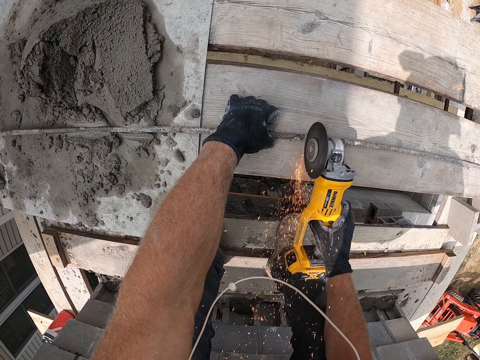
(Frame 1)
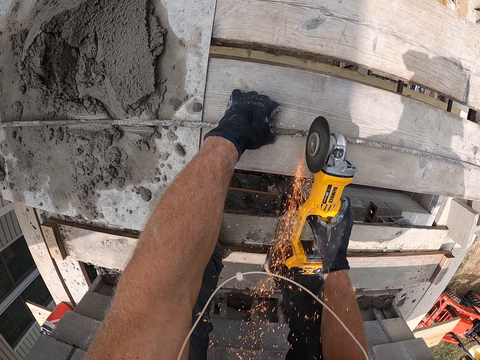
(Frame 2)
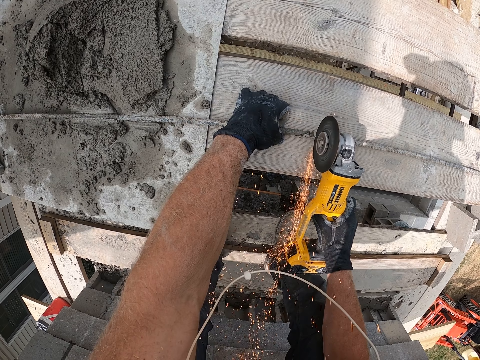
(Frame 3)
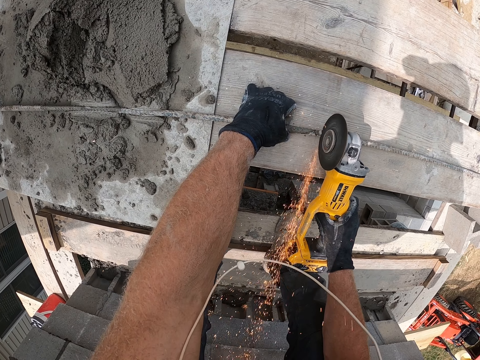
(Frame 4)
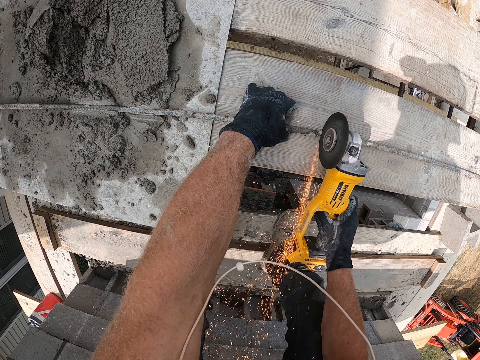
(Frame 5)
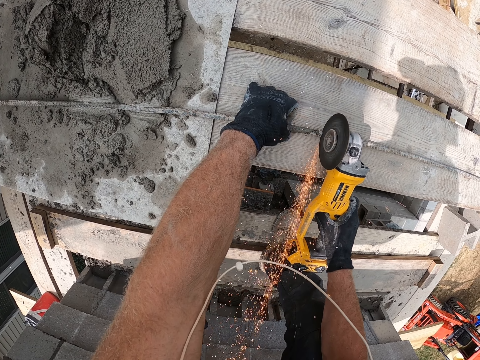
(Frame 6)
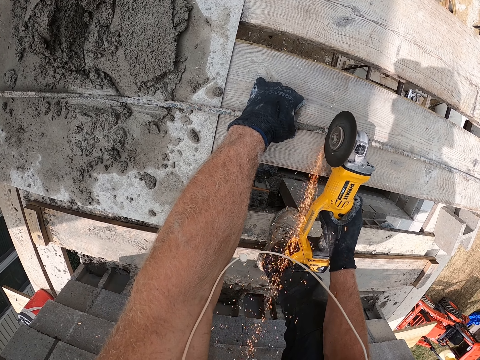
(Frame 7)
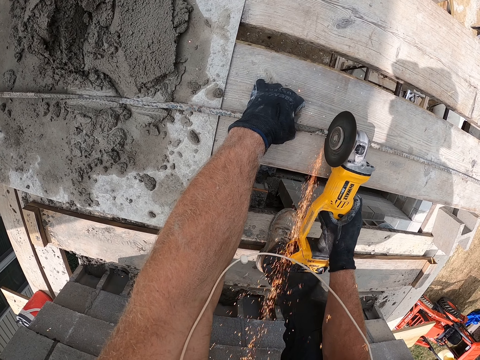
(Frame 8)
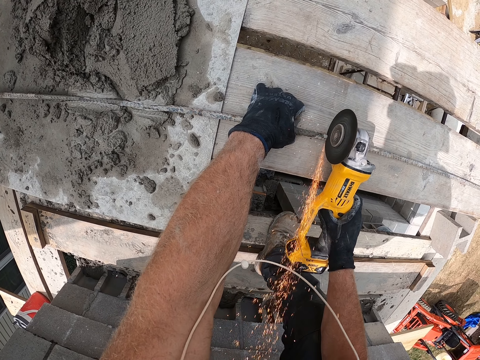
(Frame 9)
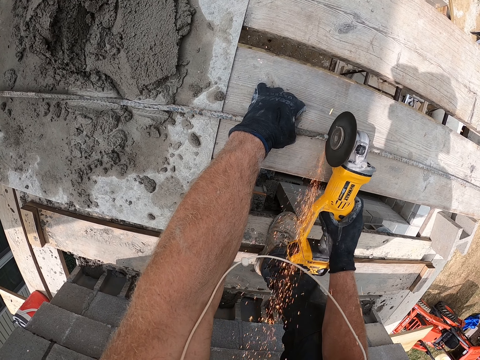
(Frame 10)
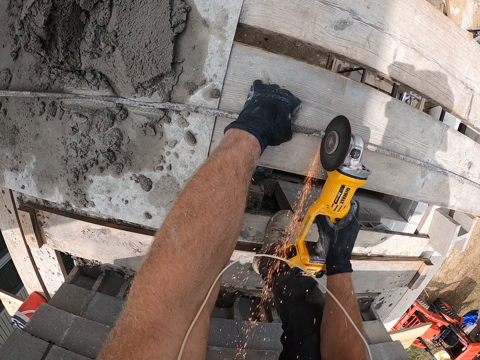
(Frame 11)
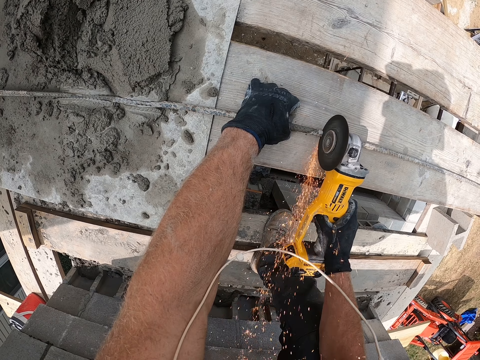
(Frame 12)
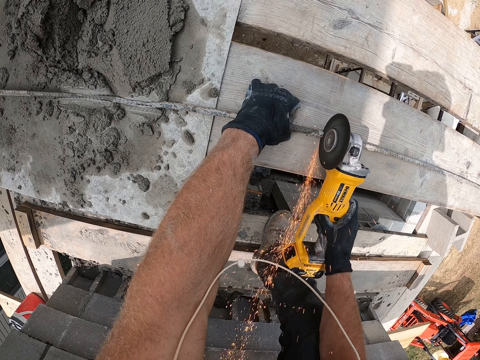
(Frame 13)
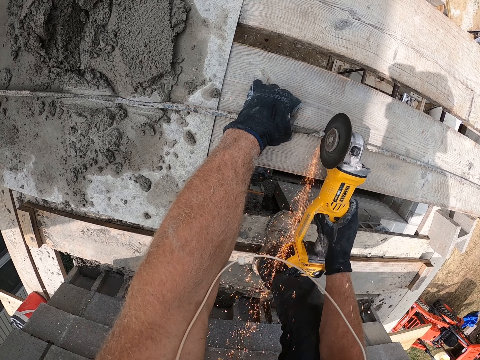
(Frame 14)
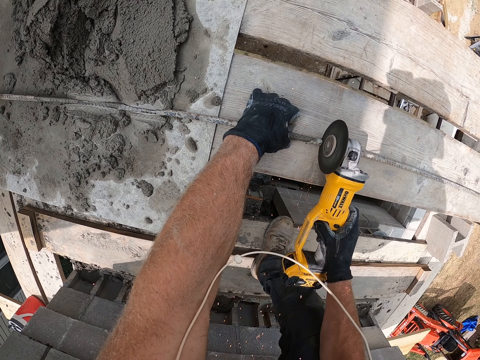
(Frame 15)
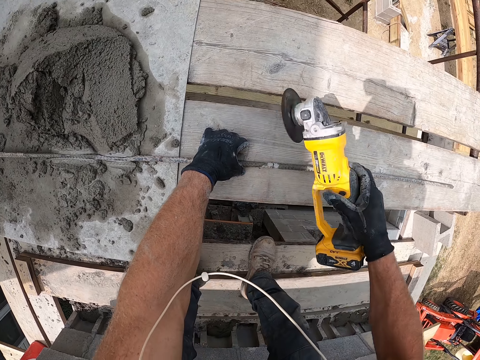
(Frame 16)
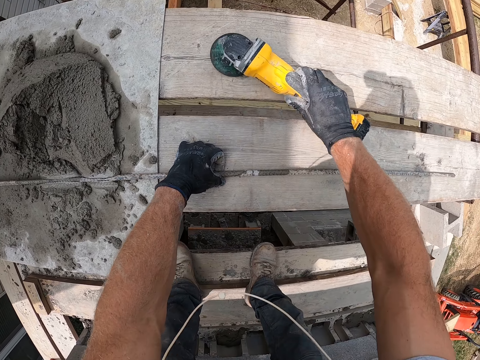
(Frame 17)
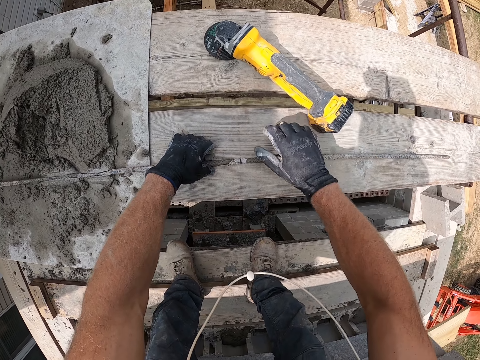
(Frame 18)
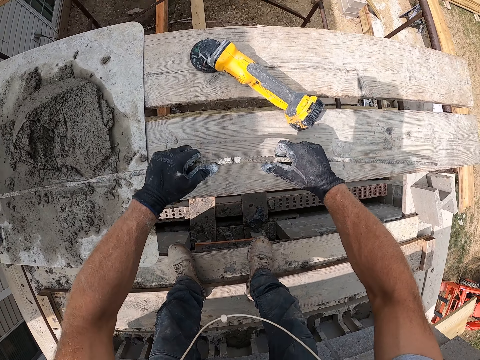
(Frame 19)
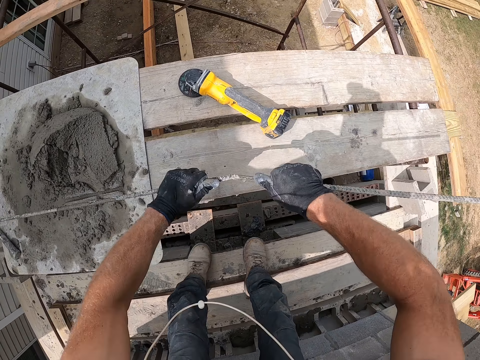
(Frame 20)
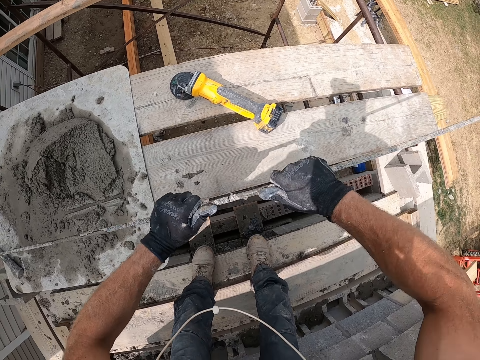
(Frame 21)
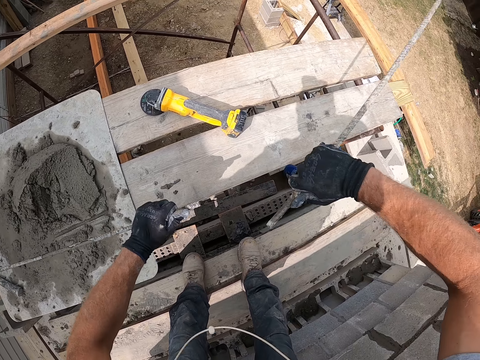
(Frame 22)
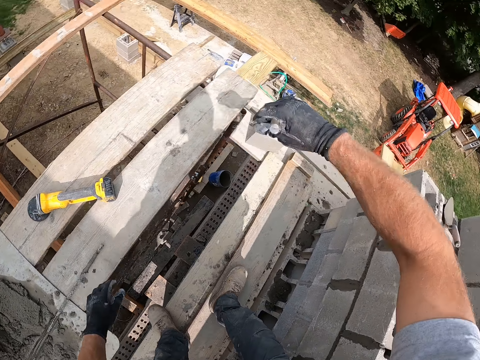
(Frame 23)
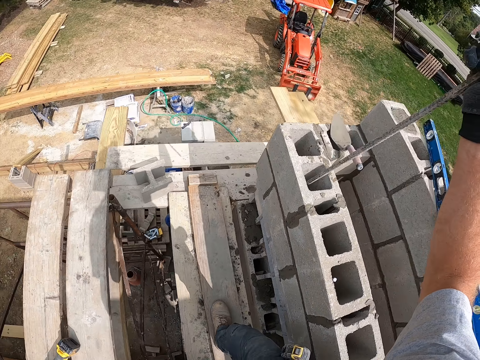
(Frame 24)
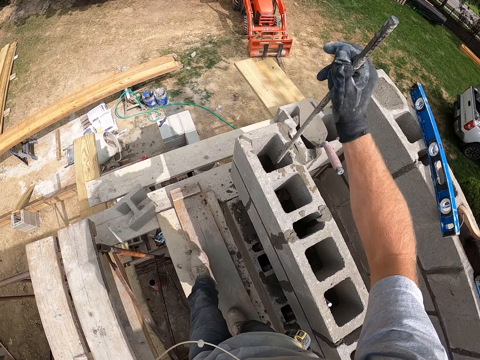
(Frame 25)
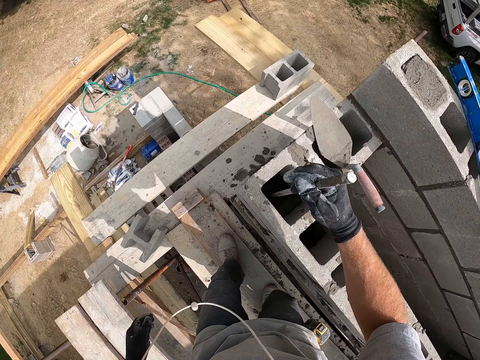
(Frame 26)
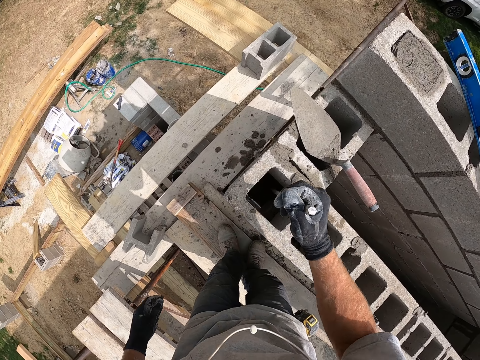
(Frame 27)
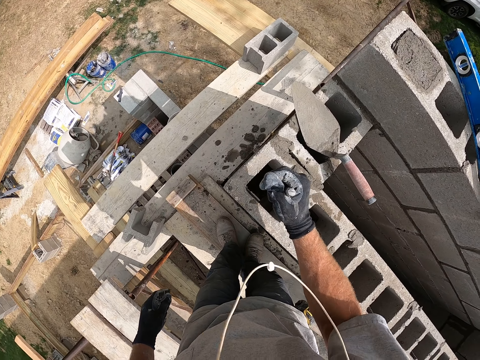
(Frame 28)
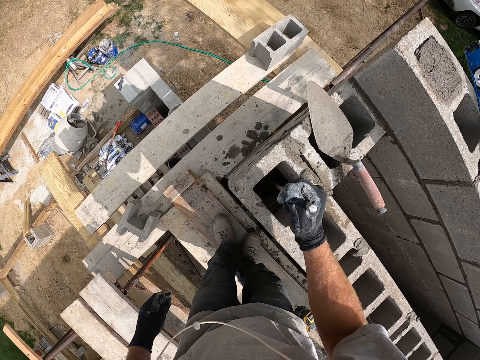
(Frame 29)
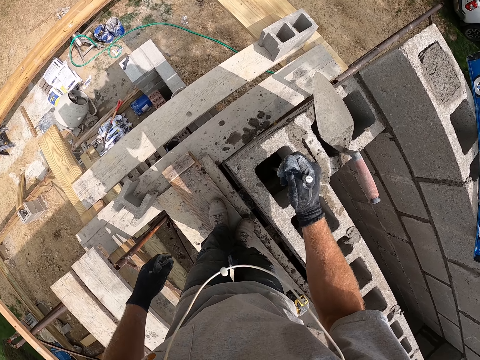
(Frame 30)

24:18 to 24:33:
The camera wearer drops the iron cutter on the wooden plank. He breaks the iron rod with his hands. He puts the metal rod in the hole in the brick.

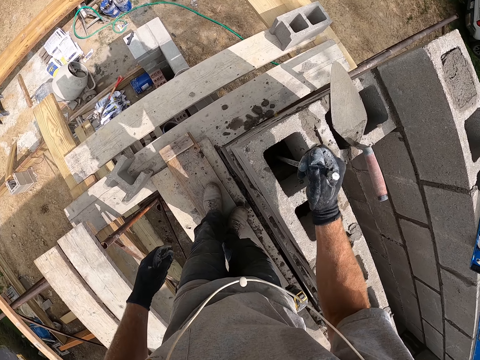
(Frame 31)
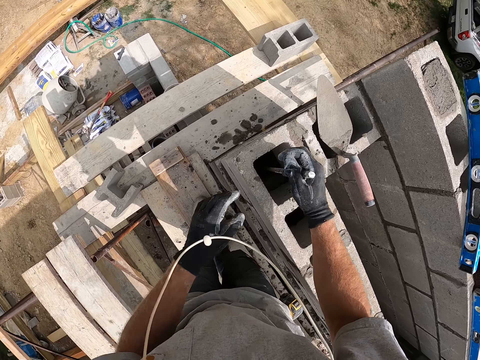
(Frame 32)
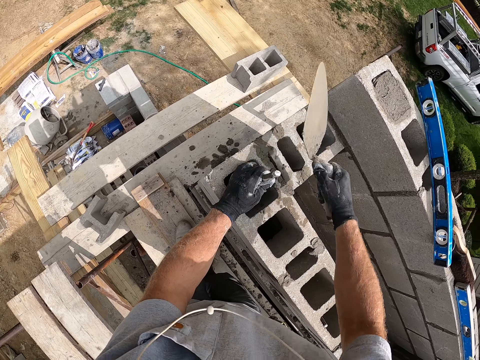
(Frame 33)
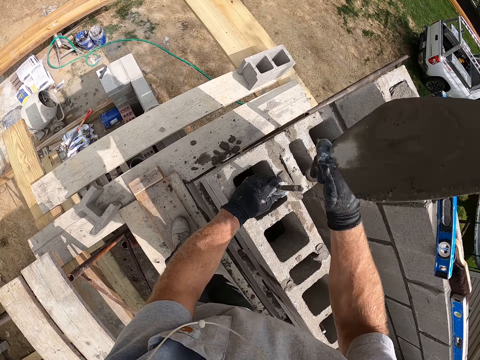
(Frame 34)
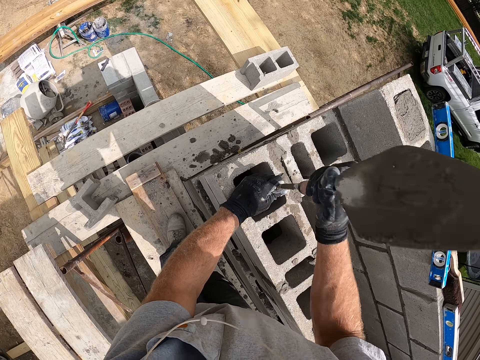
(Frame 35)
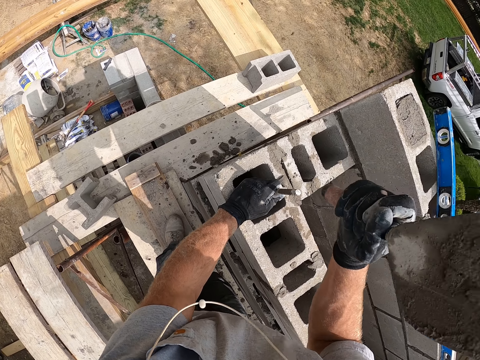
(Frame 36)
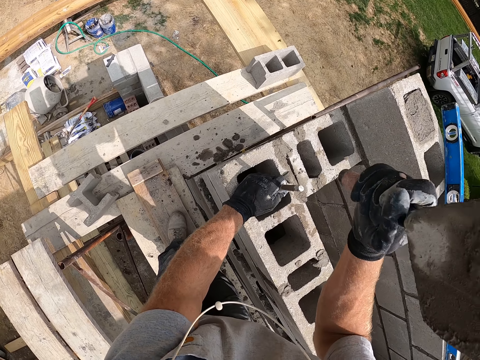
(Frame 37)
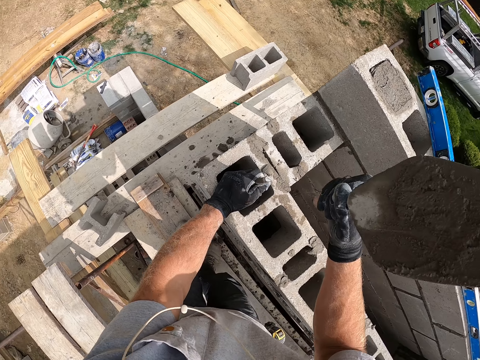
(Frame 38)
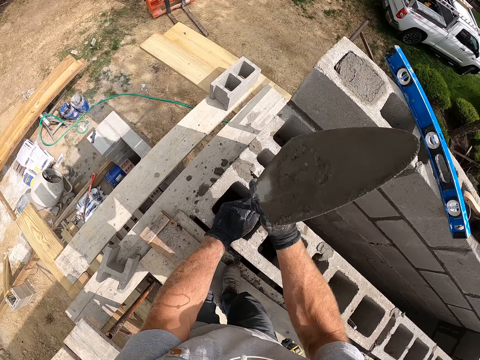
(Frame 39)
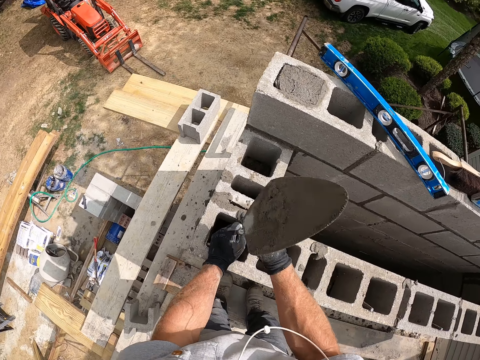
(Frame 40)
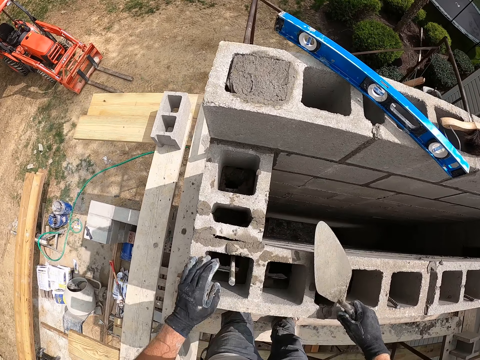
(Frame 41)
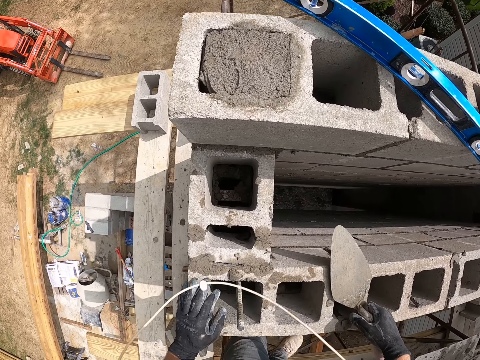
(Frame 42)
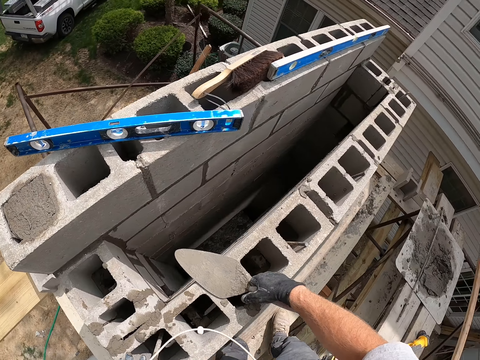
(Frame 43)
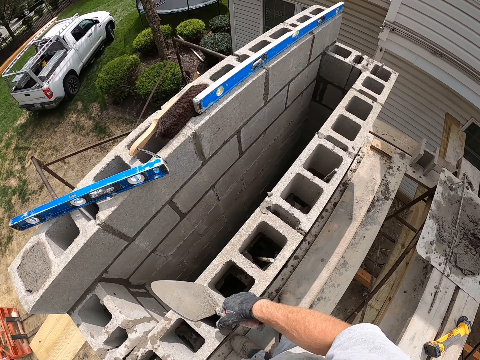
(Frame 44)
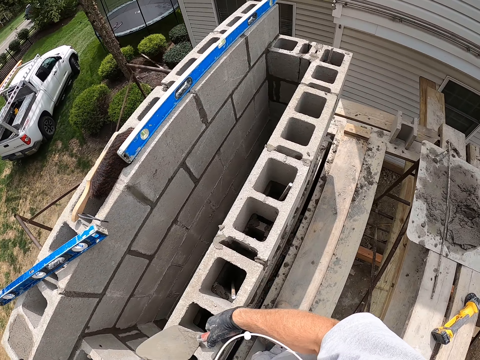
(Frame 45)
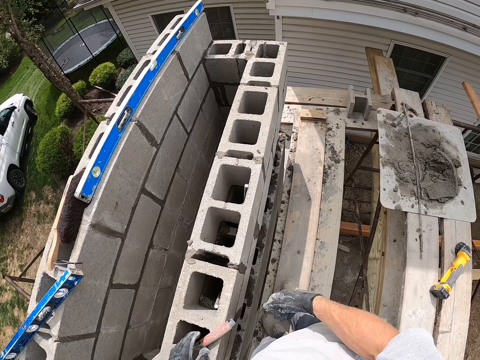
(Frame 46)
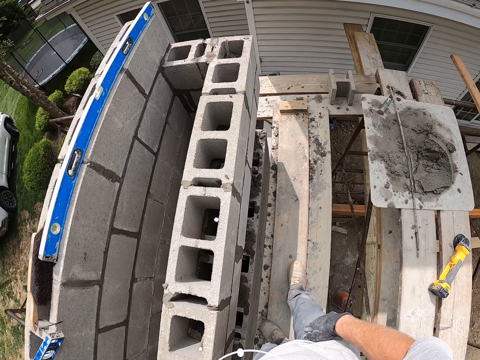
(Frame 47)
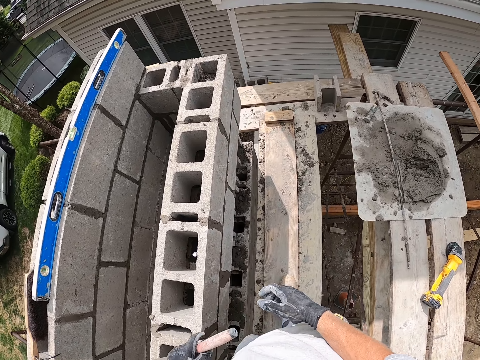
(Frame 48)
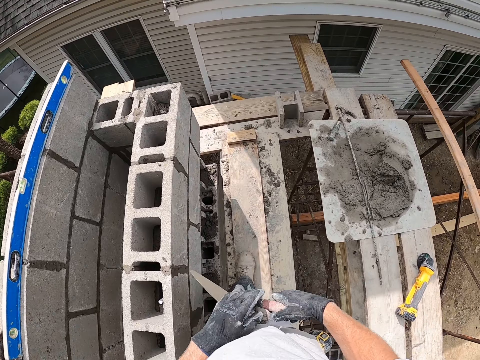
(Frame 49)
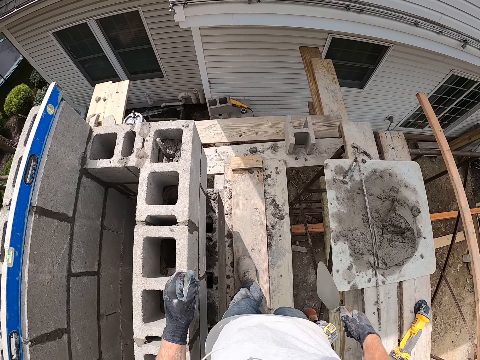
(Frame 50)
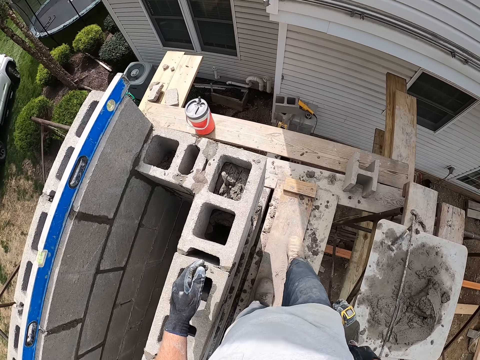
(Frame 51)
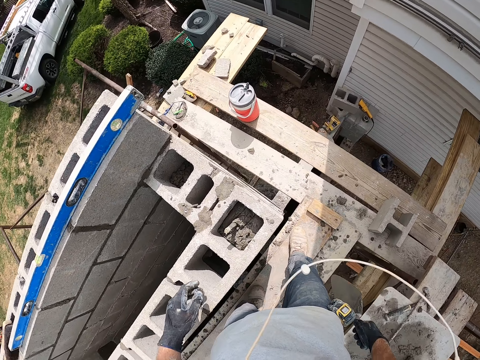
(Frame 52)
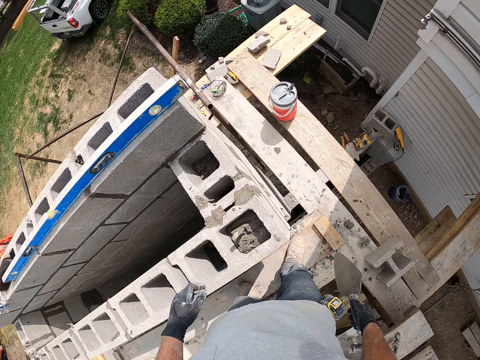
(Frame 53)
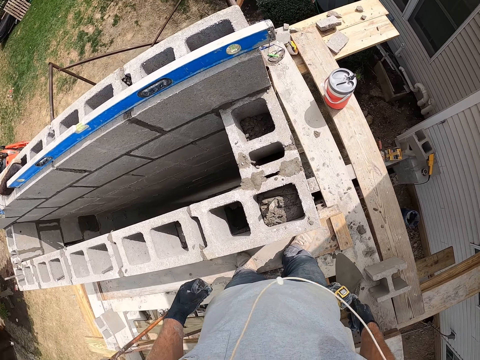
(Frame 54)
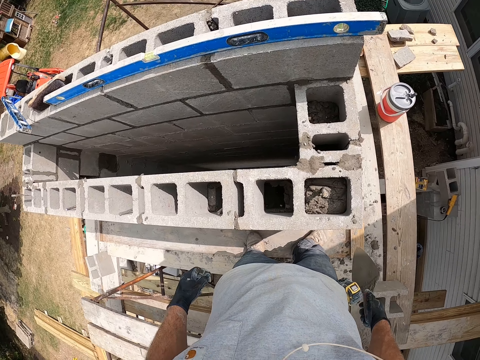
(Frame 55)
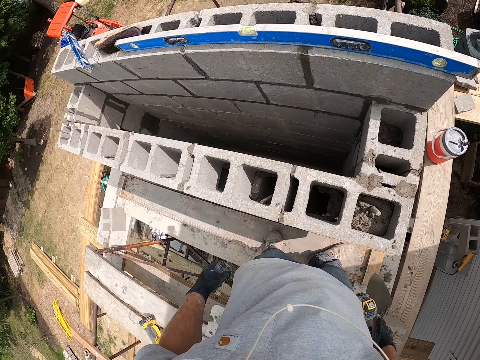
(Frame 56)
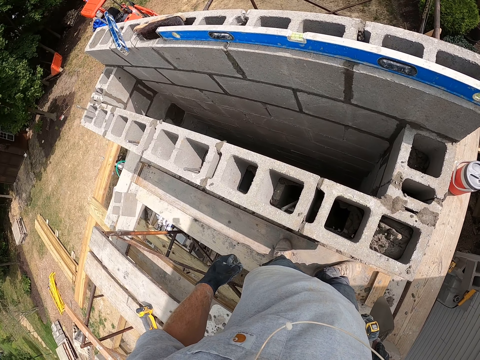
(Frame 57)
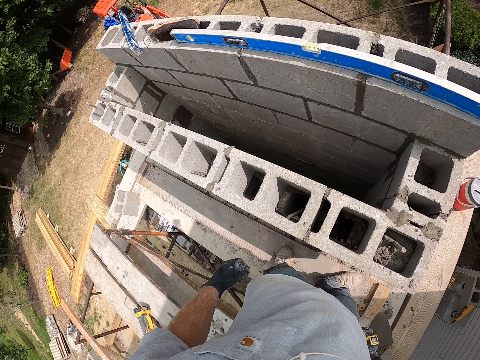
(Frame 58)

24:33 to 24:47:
The camera wearer picks up the trowel with his right hand. He hits the iron rod with the trowel. He passes the trowel from his left hand to his right hand. He walks around.
